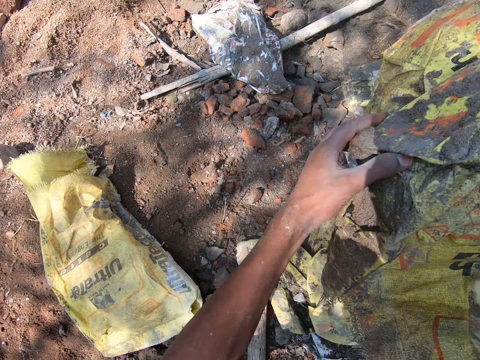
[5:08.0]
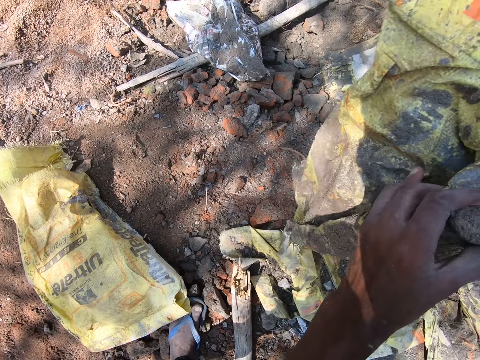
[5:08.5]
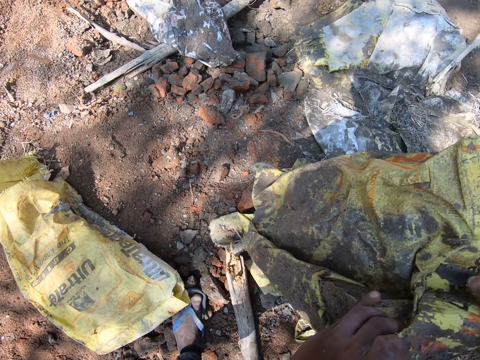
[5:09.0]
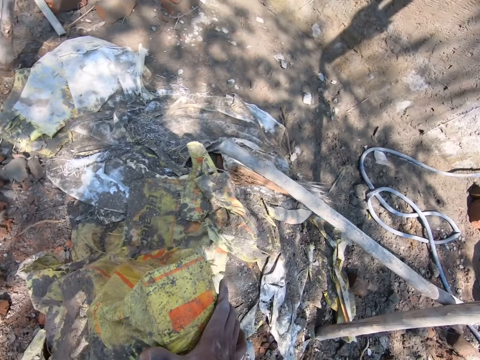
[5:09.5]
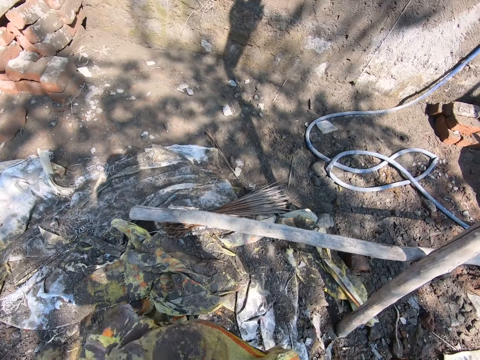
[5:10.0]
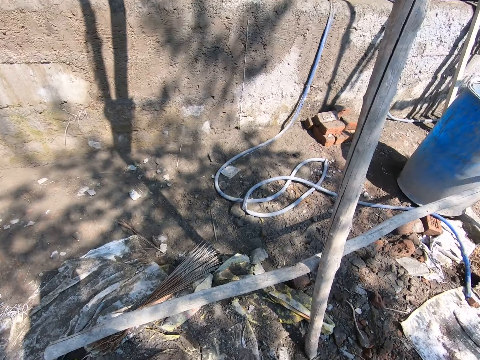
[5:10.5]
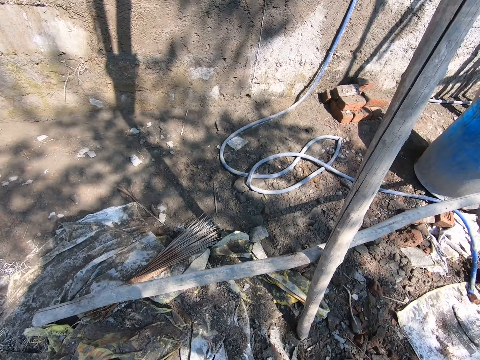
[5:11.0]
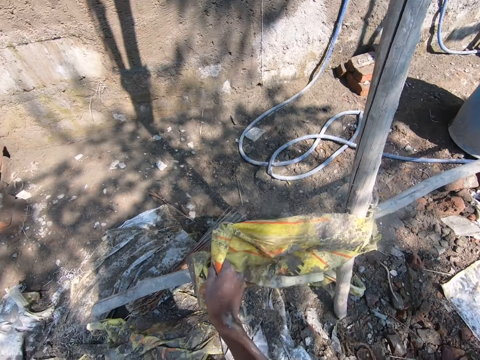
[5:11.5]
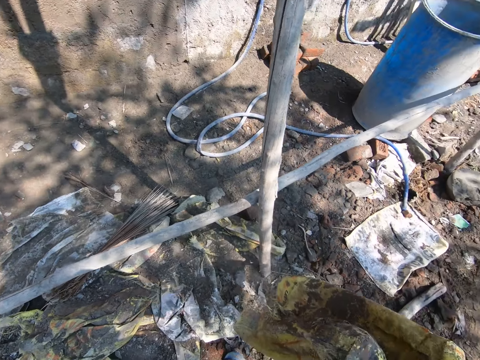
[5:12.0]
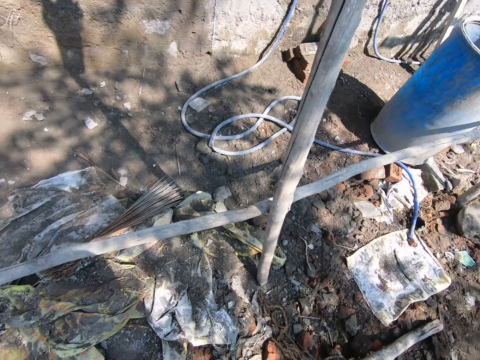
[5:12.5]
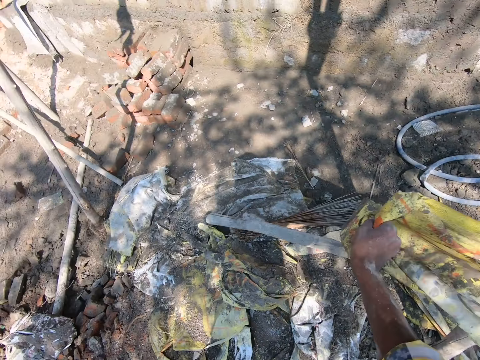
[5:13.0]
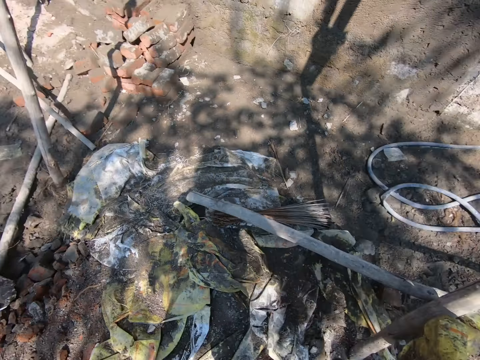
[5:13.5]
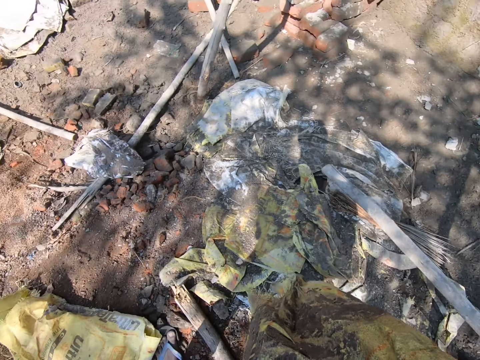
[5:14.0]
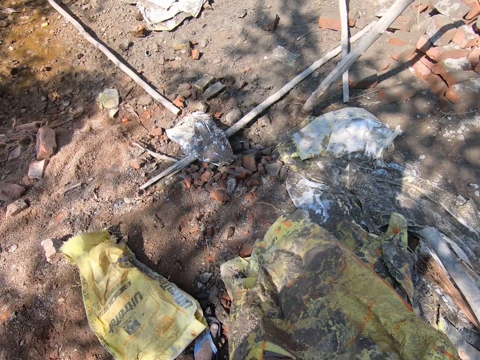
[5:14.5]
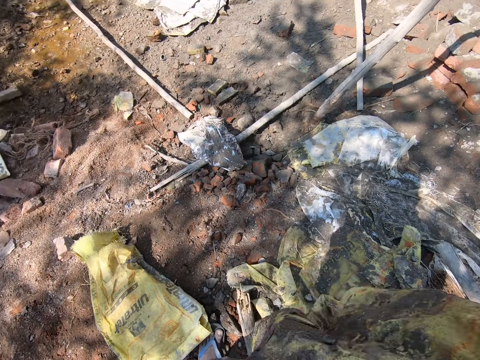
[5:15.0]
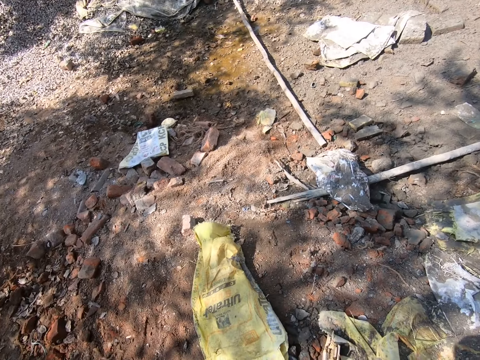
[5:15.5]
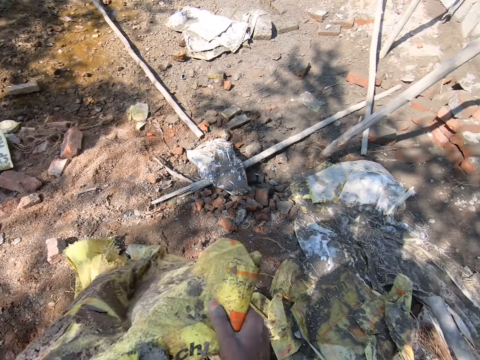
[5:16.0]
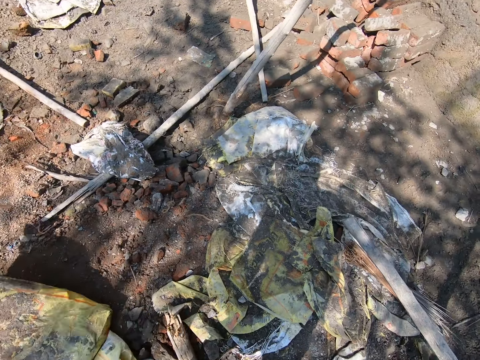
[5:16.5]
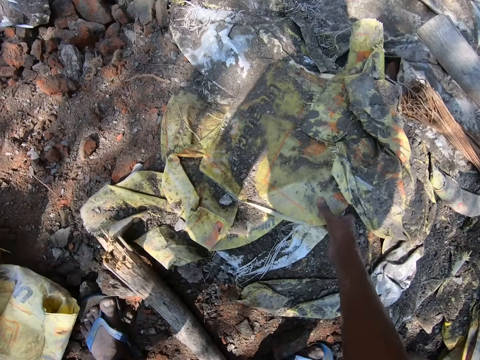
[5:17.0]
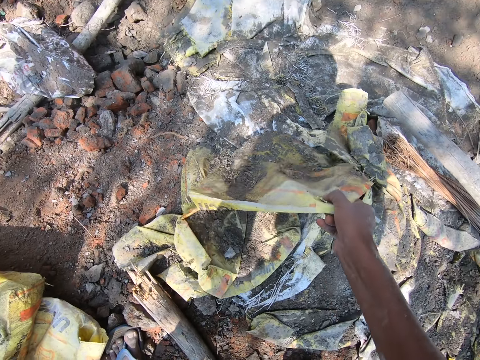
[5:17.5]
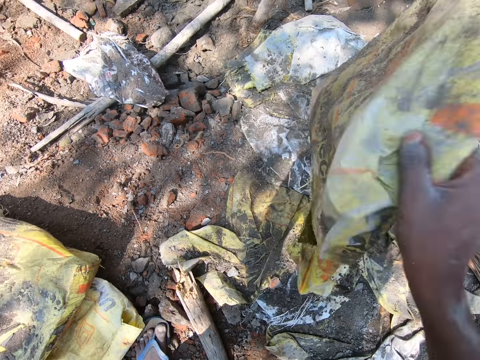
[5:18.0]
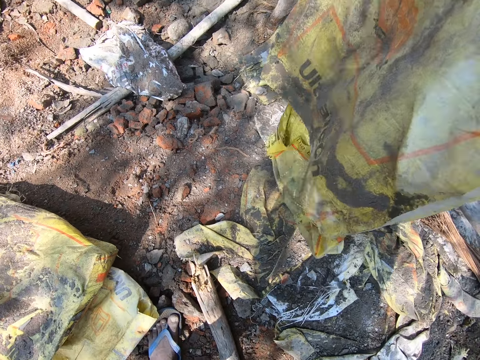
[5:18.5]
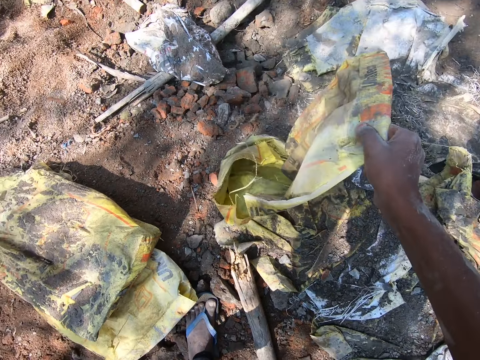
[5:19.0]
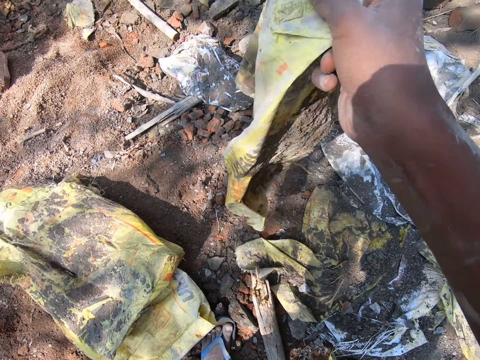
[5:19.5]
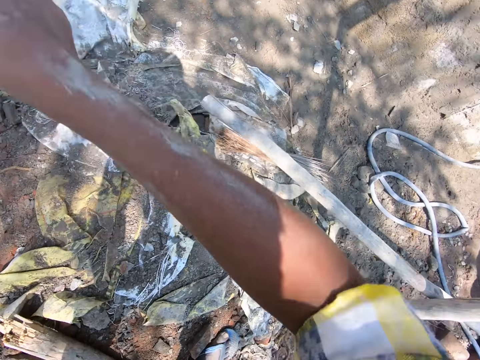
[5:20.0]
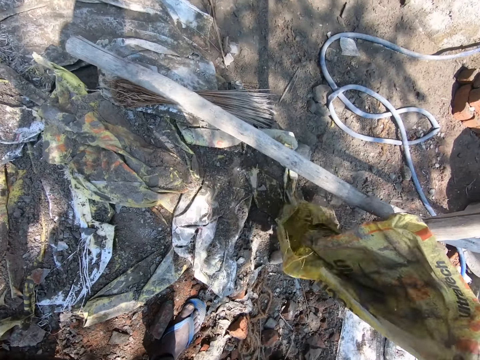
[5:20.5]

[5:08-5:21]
The camera wearer holds the sack in his right hand with his left hand. He turns the sack. He looks round. He hits the sack in his right hand on the scaffold. He removes soil on the sack. He shakes off sand on the sack with his right hand. He holds the sack in his right hand with his left hand. He drops the sack in his hands on the floor. He picks up a sack on the floor with his right hand. He pulls the sack. He shakes off sand on the sack with his right hand. He hits the sack in his right hand on the scaffold.

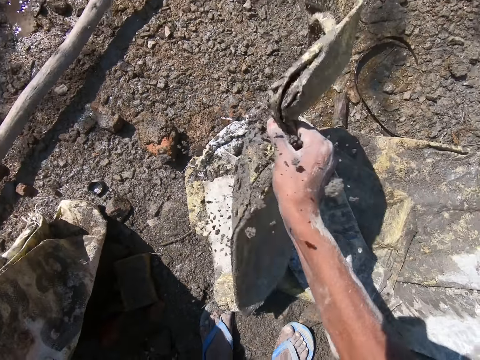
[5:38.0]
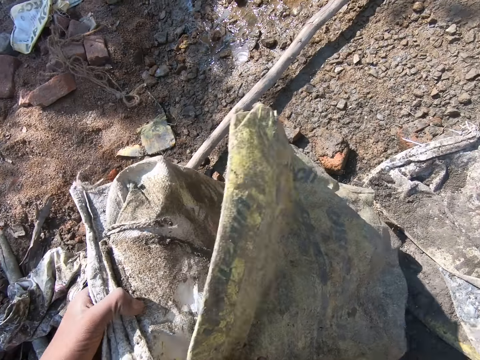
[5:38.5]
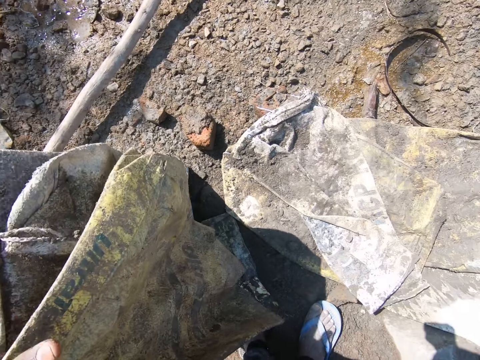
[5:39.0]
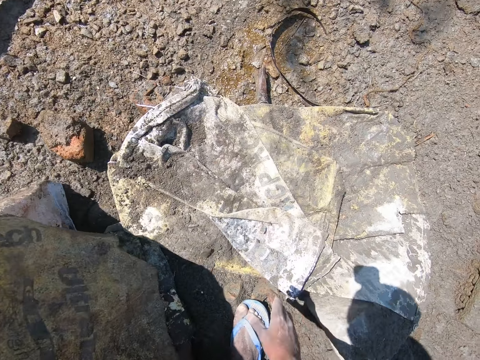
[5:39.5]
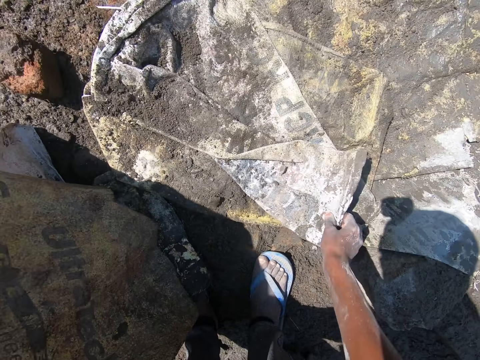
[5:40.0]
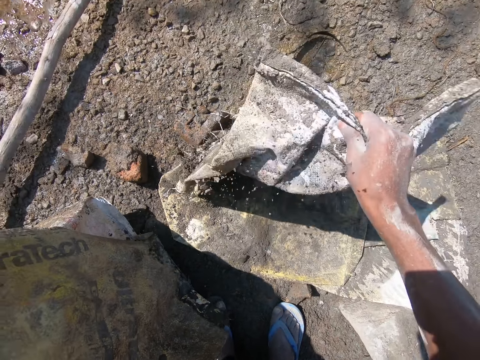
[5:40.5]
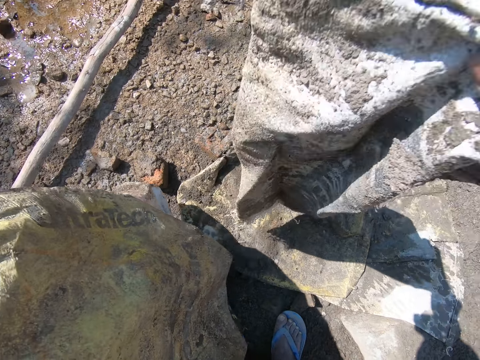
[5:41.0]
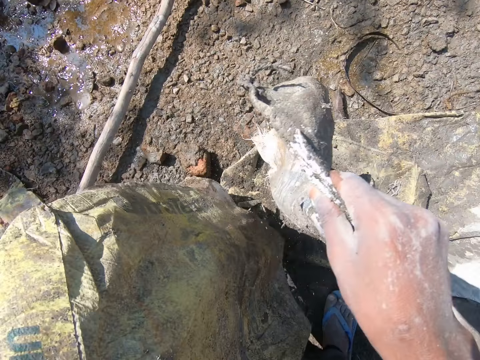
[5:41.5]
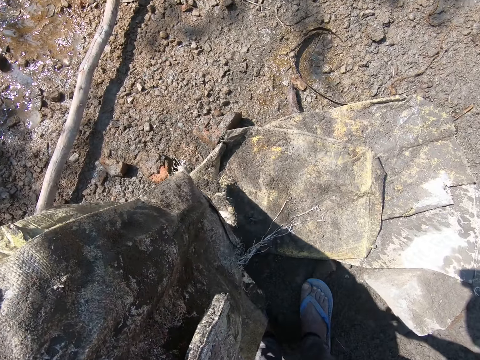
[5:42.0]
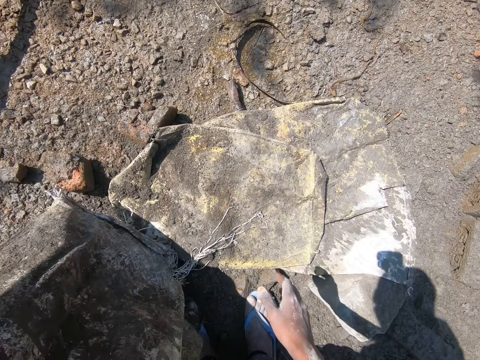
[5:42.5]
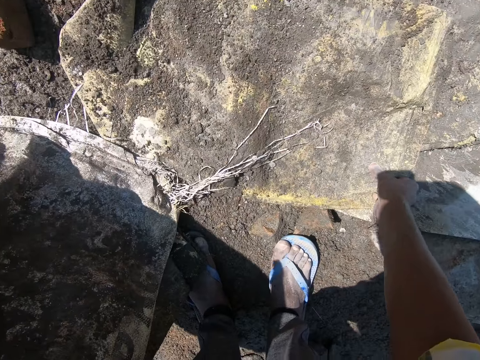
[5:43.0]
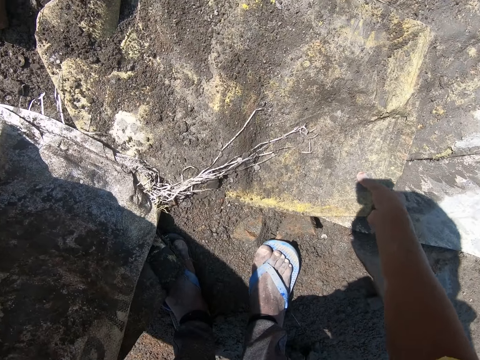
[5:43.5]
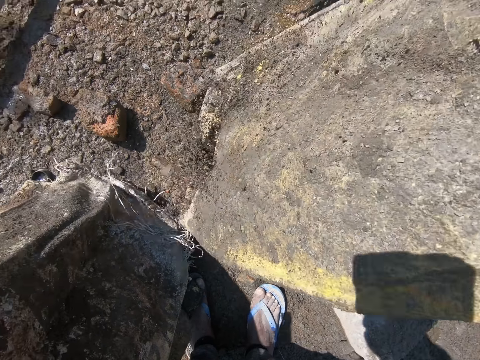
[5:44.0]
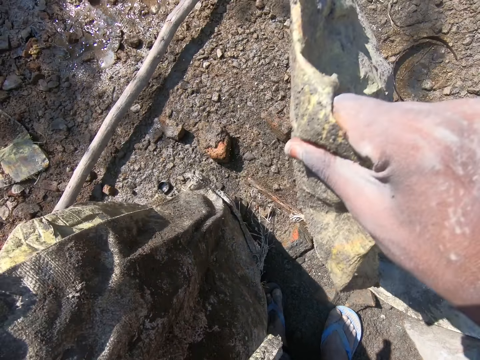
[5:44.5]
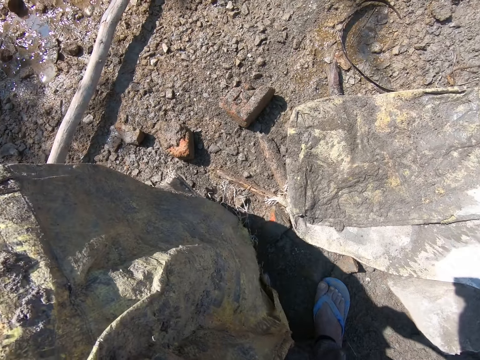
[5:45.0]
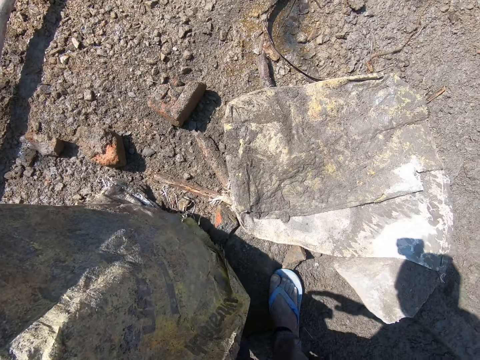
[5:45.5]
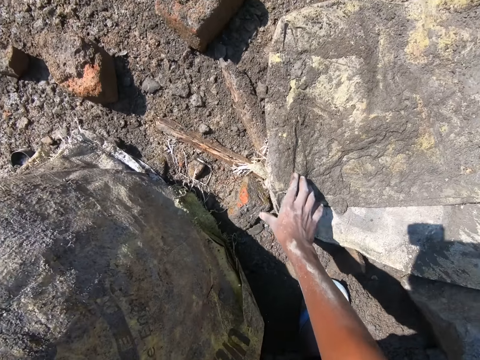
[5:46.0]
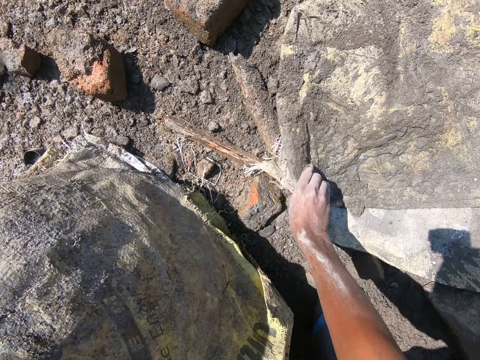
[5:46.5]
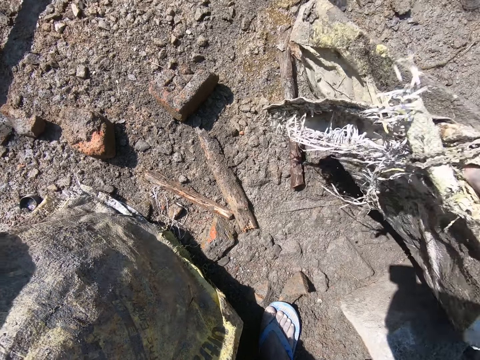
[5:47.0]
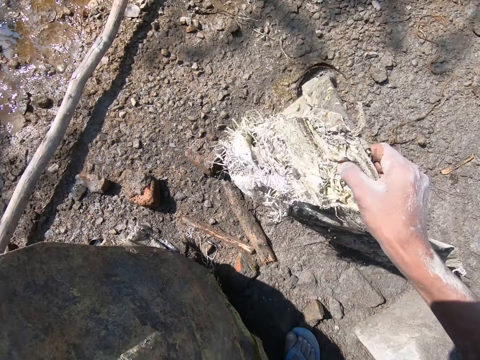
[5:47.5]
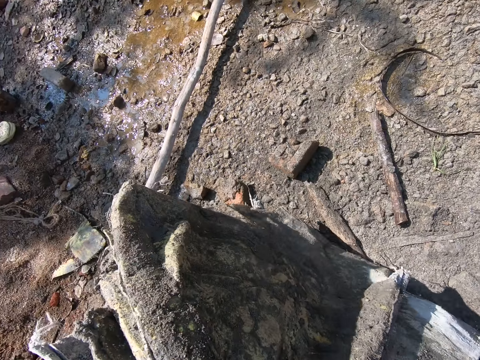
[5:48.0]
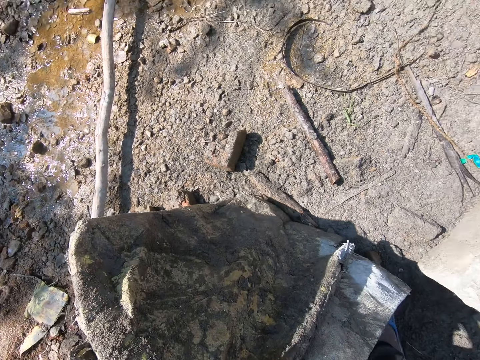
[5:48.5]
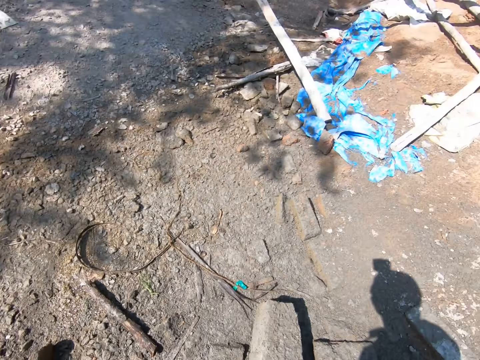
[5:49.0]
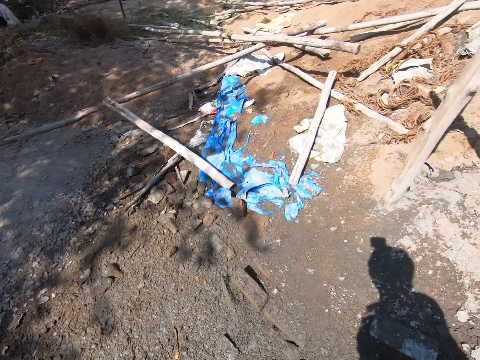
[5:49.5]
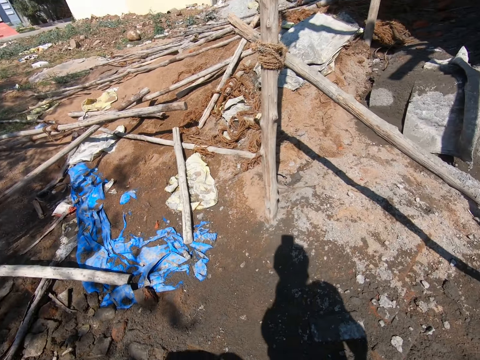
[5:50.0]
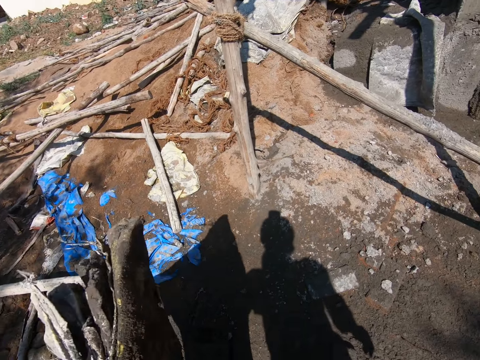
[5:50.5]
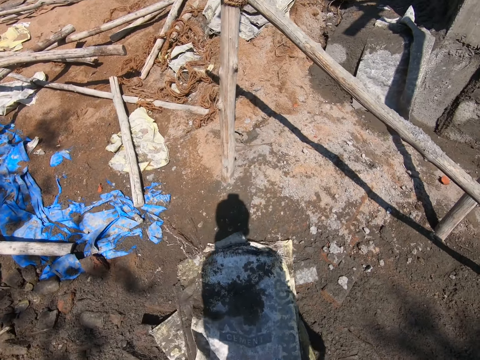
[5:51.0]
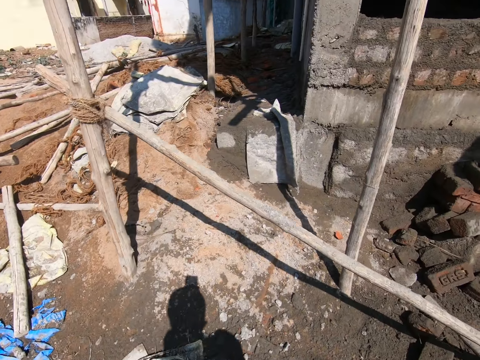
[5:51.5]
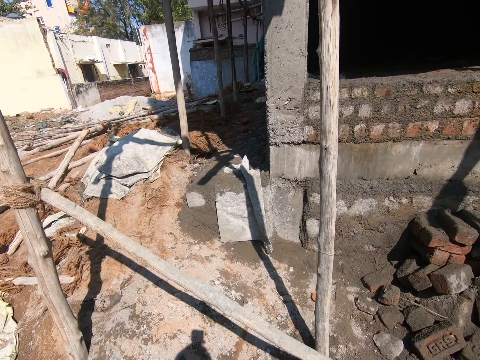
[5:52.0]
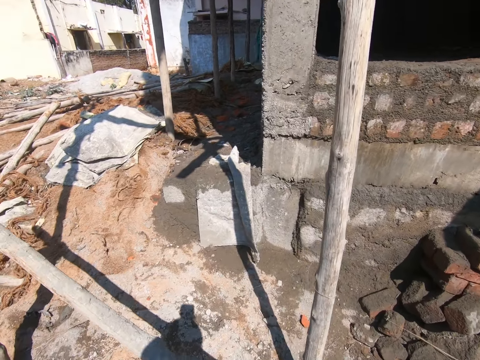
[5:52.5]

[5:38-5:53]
The camera wearer shakes off sand on the sack with his right hand. He switches the sack in his right hand to his left hand. He picks up a sack on the floor with his right hand. He pulls another sack on the ground. He shakes off sand on the sack with his right hand. He switches the sack in his right hand to his left hand. He picks up a sack on the floor with his right hand. He shakes off sand on the sack with his right hand. He switches the sack in his right hand to his left hand. He picks up some sacks on the floor with his right hand. He shakes off sand on the sacks with his right hand. He switches the sacks in his right hand to his left hand. He drops the sacks in his left hand on the floor.
